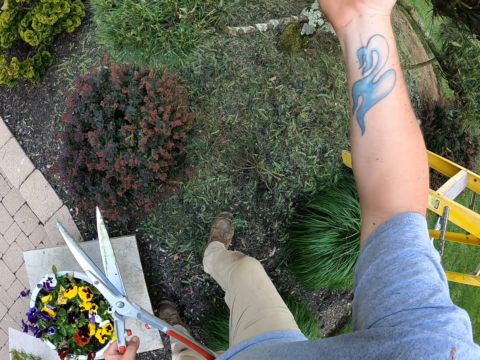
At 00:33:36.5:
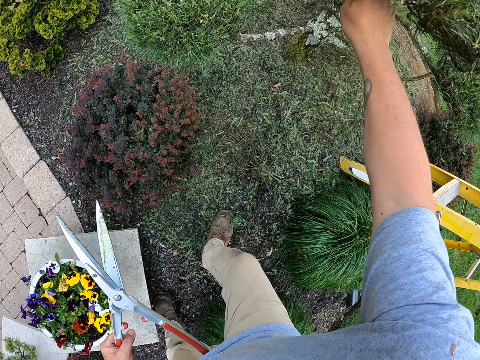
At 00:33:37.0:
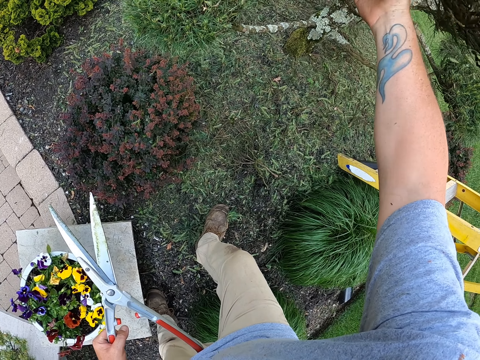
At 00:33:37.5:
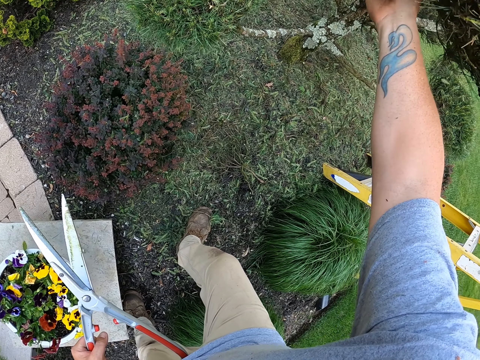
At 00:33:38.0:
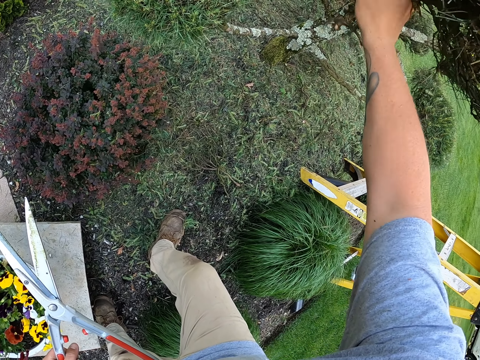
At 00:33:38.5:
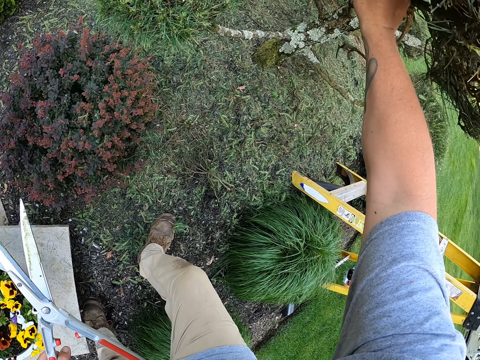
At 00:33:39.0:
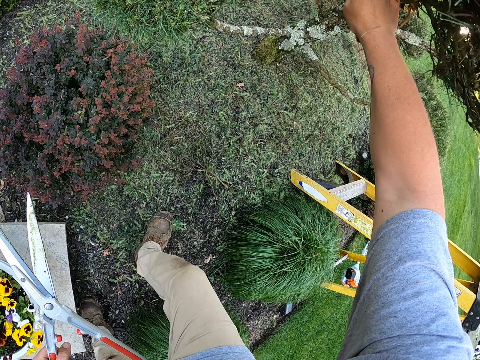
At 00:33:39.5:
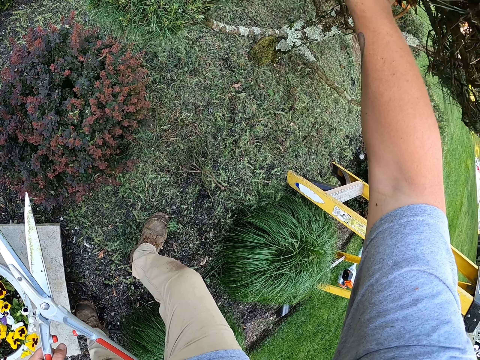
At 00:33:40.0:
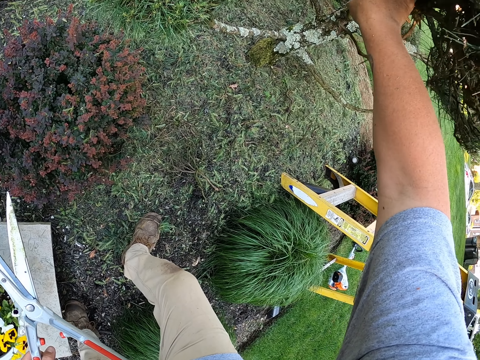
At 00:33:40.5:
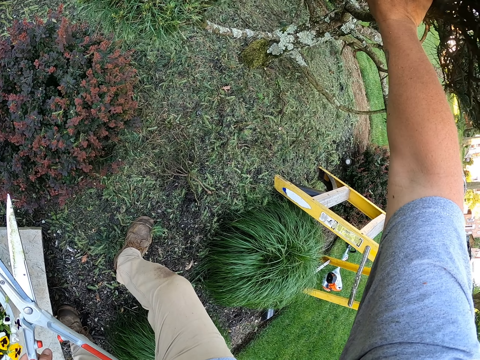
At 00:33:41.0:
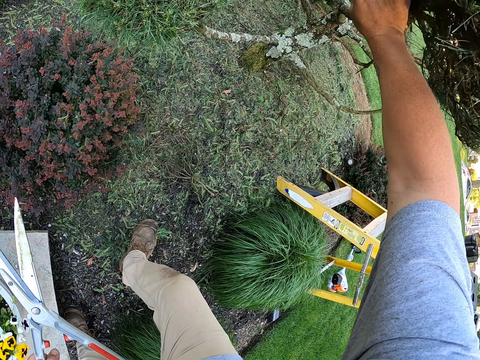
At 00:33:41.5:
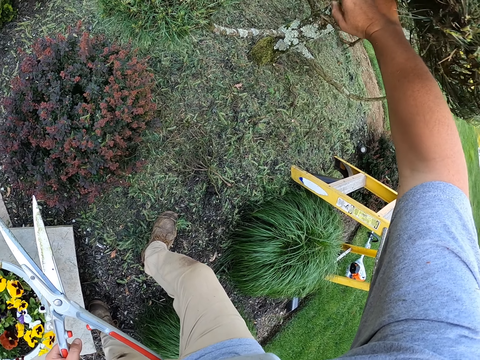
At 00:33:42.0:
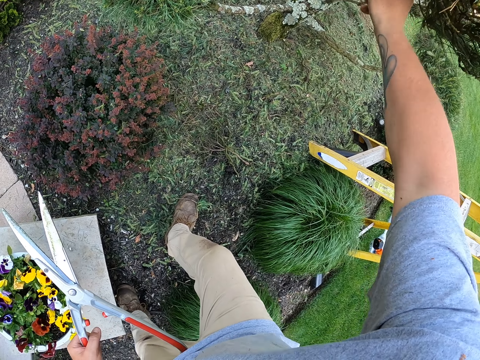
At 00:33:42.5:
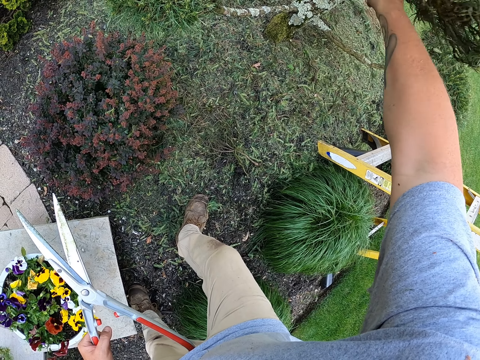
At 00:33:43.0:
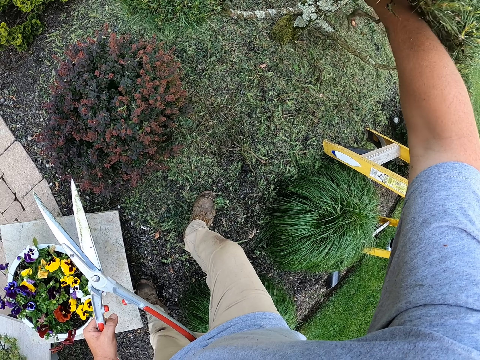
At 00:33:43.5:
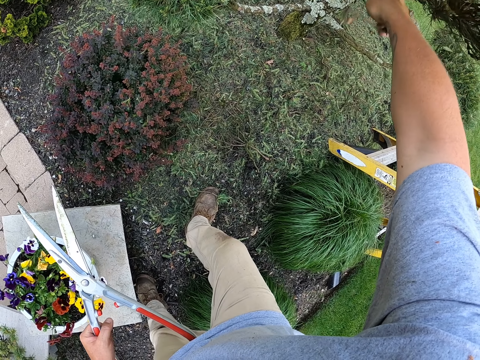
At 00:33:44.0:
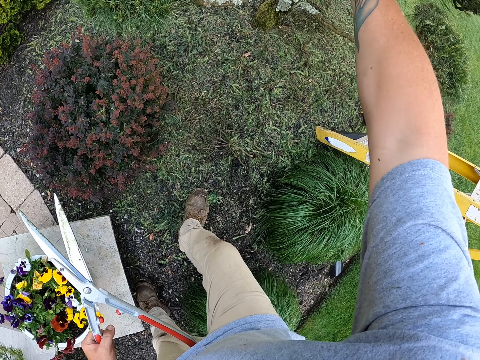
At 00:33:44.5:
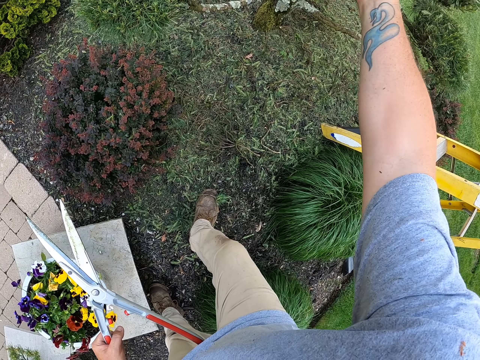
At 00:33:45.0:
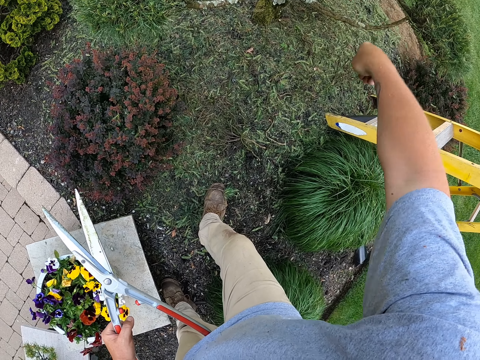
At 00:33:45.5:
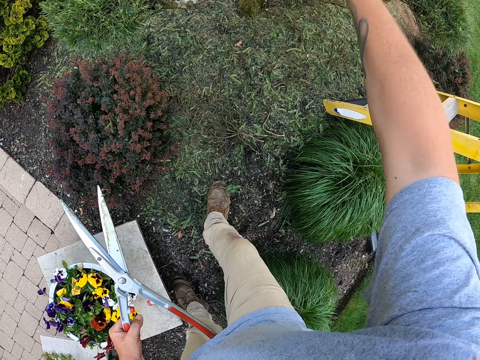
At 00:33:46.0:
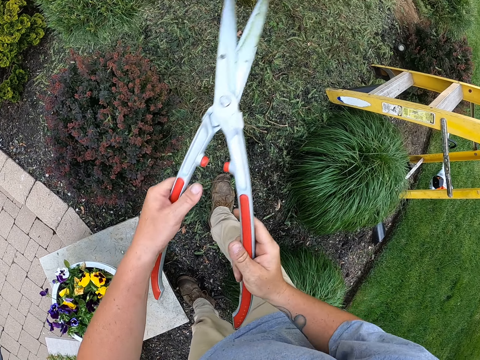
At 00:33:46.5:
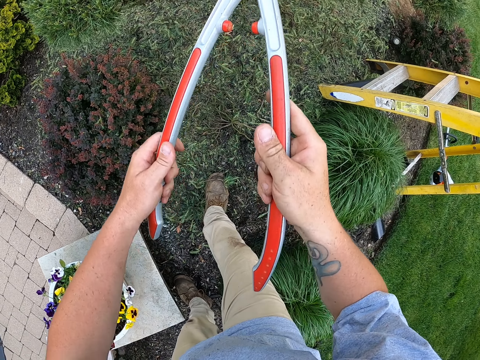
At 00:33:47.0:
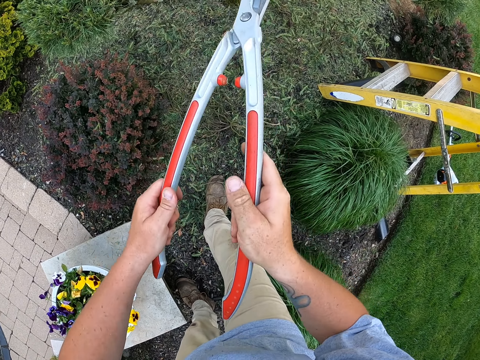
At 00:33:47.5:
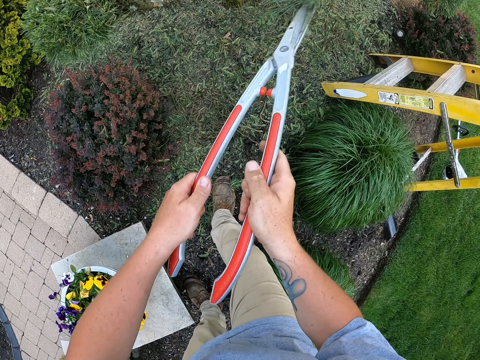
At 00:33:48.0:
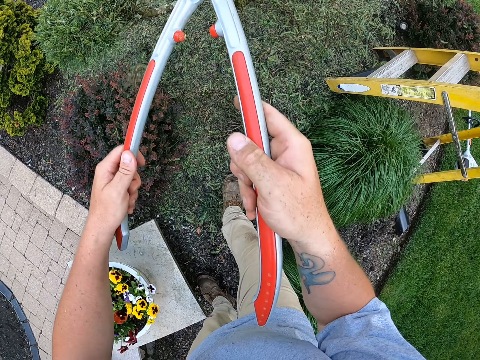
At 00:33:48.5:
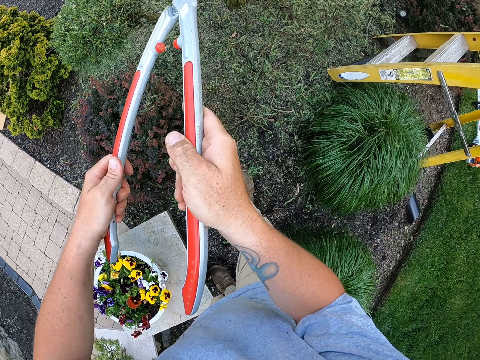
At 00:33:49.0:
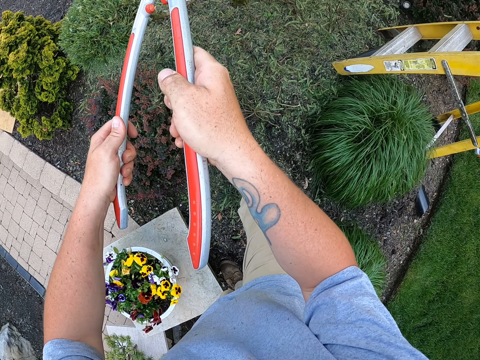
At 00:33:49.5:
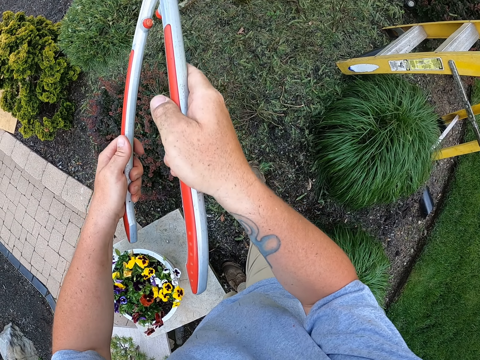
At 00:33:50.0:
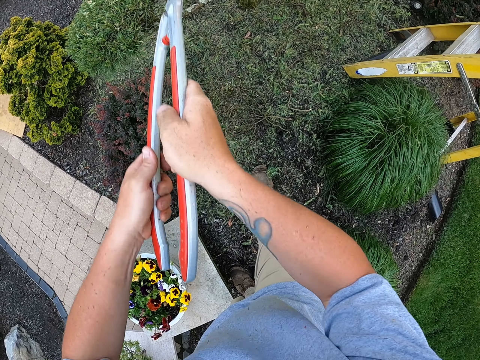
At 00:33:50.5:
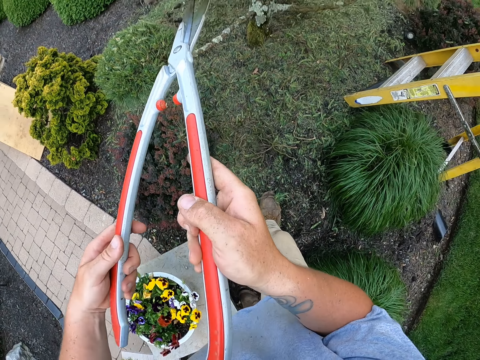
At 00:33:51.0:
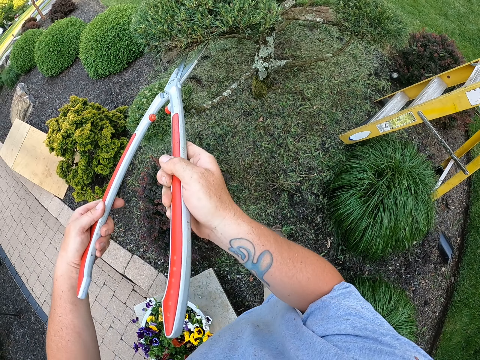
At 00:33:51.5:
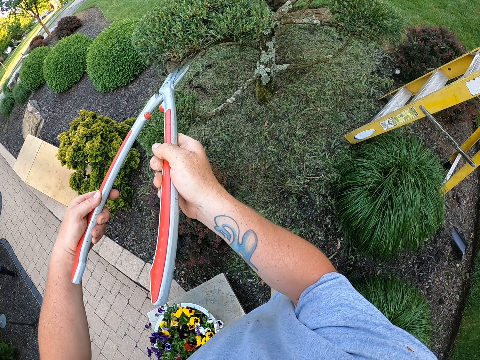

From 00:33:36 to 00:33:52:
The camera wearer holds the shear with both hands. They trim the flower with the shear.

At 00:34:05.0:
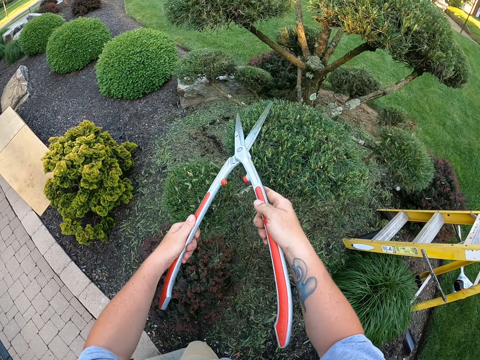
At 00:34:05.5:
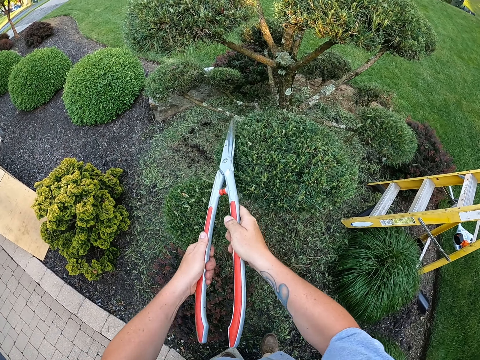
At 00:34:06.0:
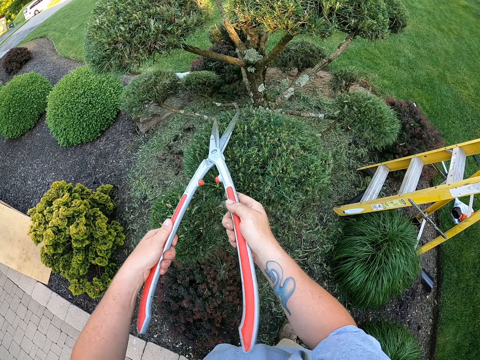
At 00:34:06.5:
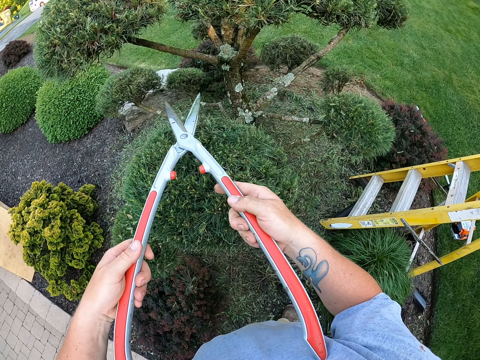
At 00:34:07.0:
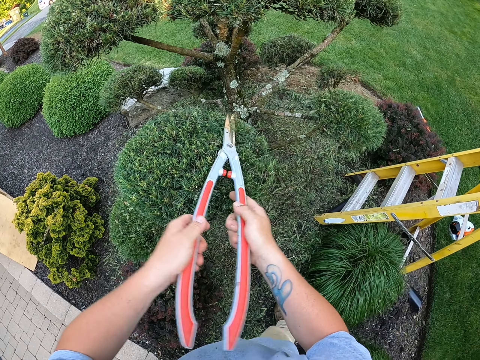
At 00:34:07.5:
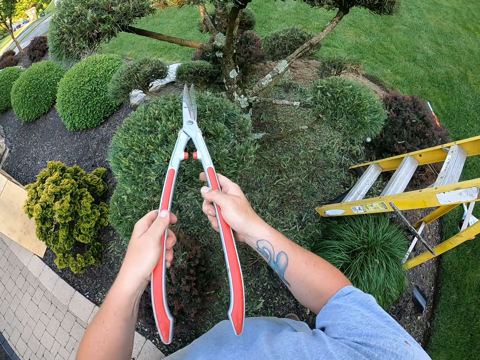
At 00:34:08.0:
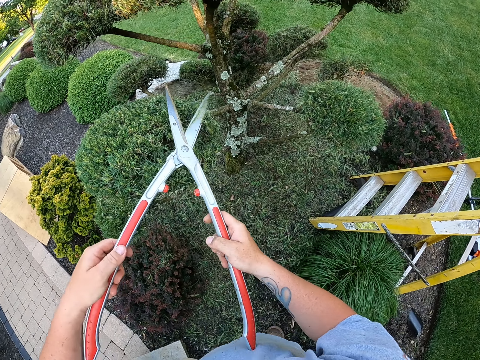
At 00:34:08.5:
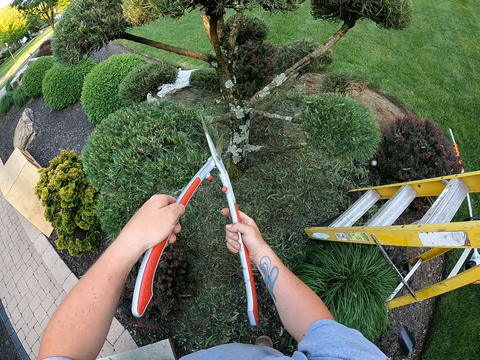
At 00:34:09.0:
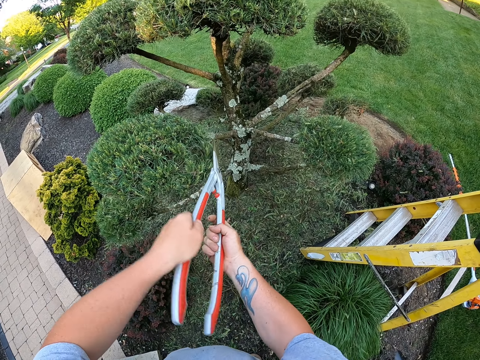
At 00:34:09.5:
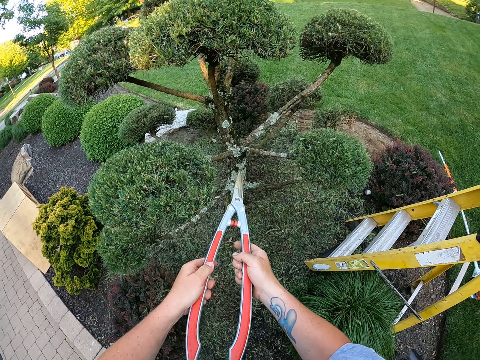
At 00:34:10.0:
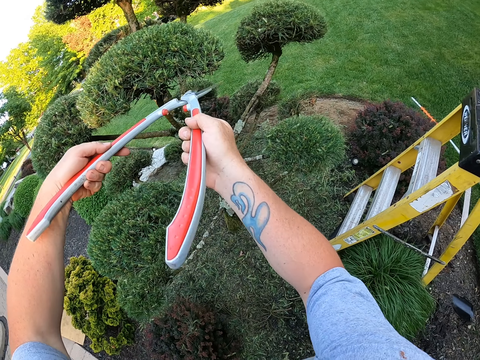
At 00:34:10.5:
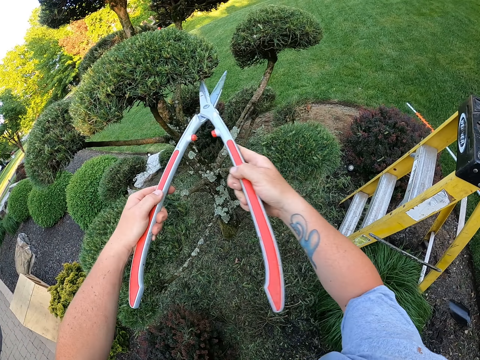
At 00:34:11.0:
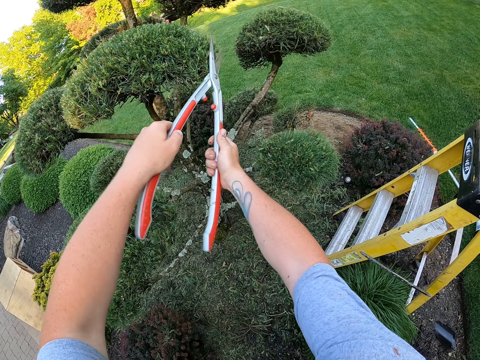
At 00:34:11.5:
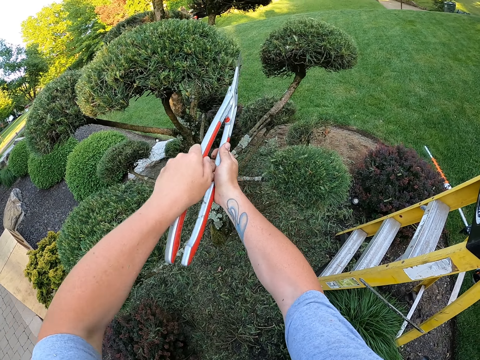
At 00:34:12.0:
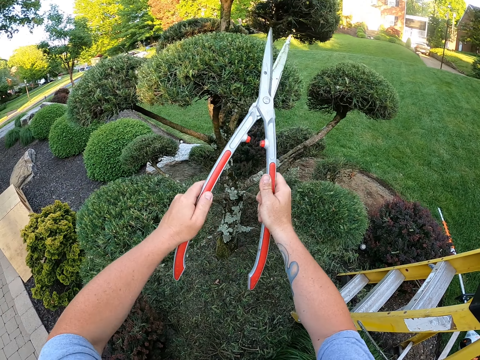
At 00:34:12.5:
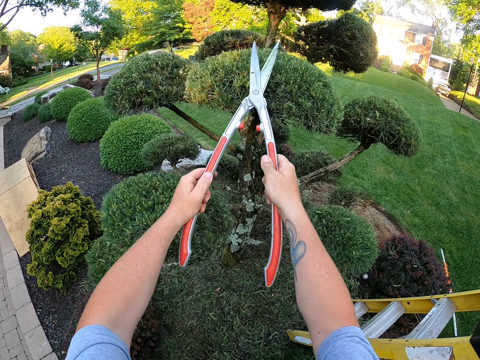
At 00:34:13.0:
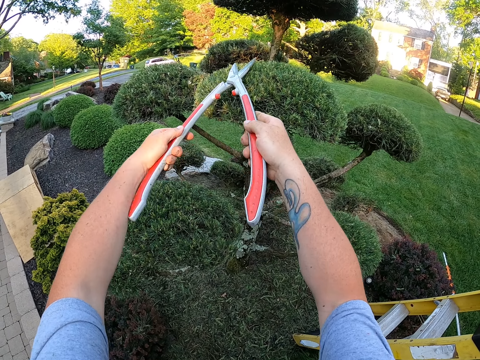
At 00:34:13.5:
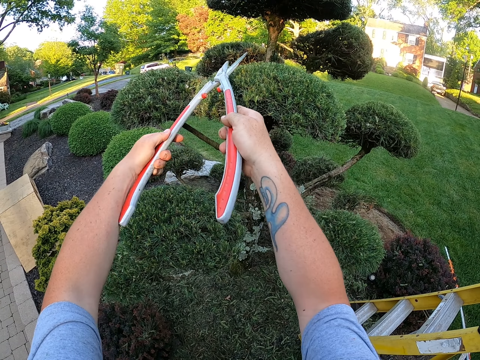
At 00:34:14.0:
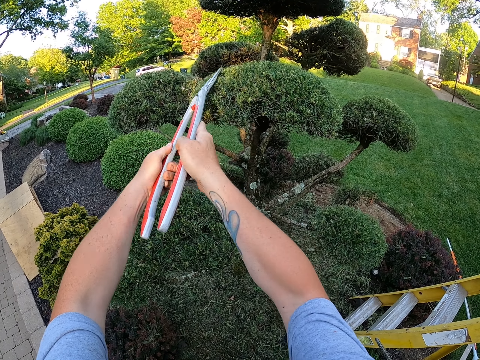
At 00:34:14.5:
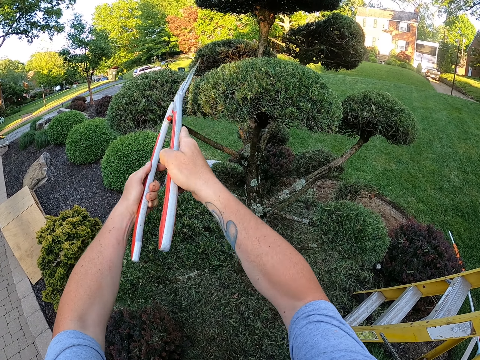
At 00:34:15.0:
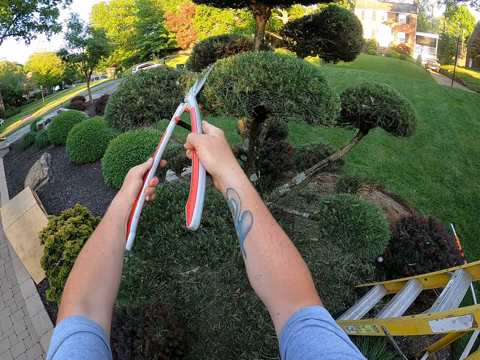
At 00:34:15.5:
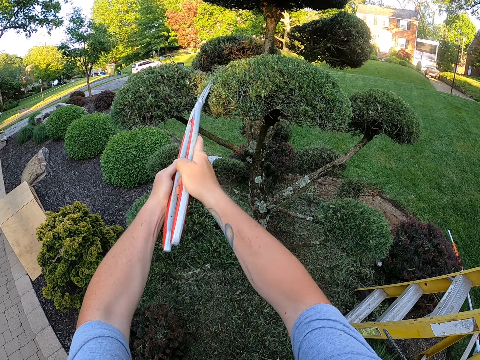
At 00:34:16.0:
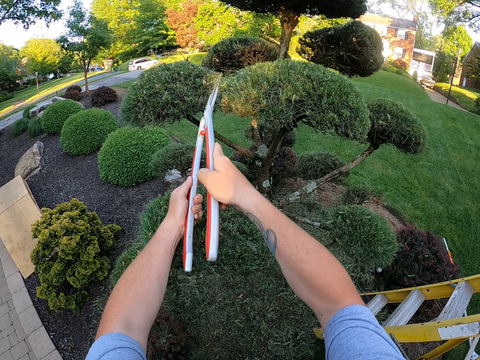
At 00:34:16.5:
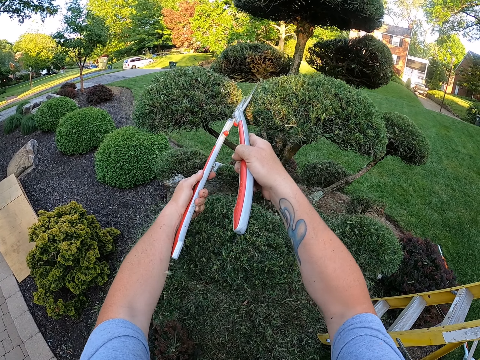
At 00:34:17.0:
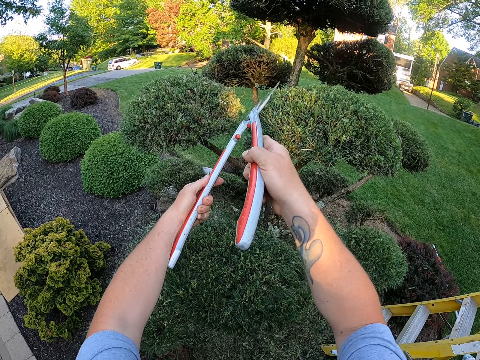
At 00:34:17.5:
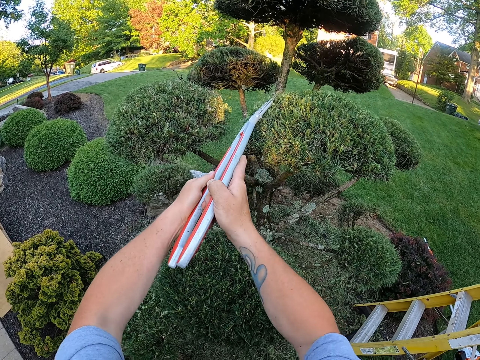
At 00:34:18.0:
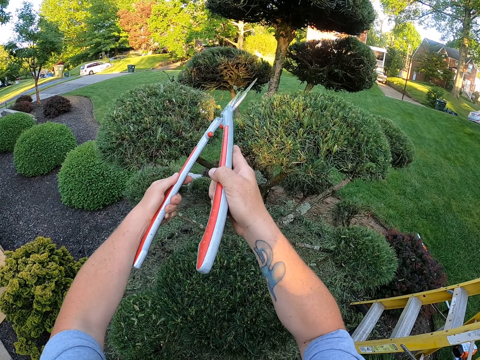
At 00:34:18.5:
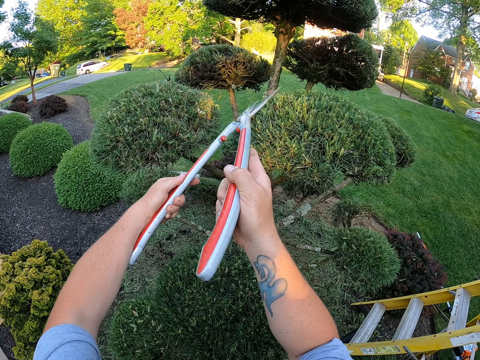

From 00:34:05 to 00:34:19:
The camera wearer moves his leg and trims the flower with the shear.
